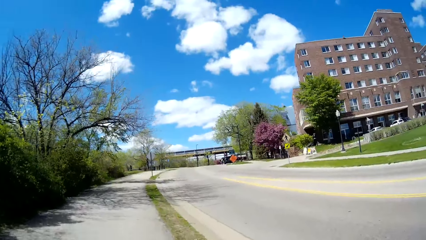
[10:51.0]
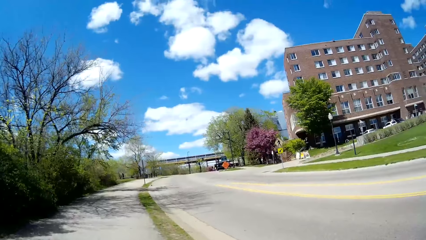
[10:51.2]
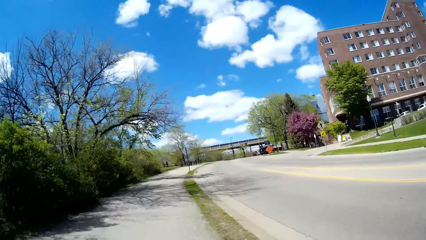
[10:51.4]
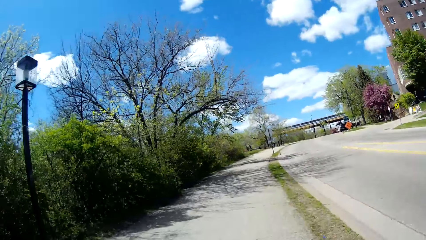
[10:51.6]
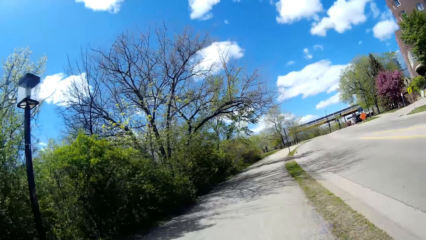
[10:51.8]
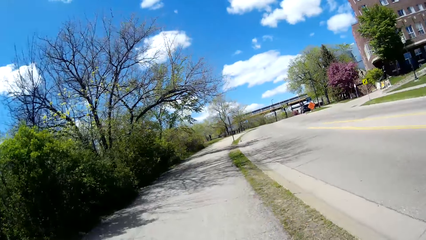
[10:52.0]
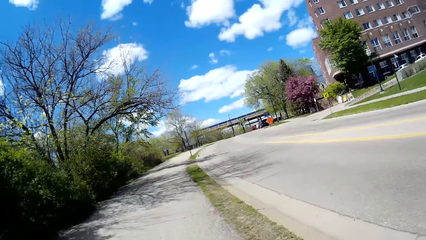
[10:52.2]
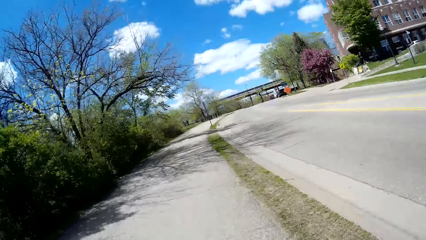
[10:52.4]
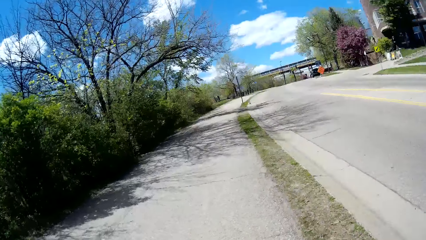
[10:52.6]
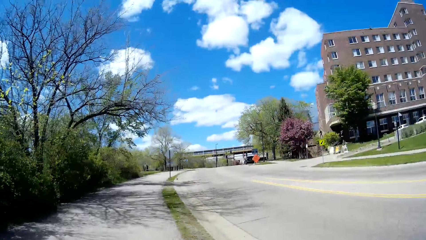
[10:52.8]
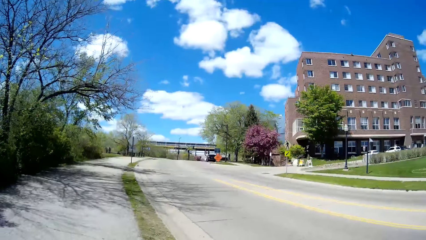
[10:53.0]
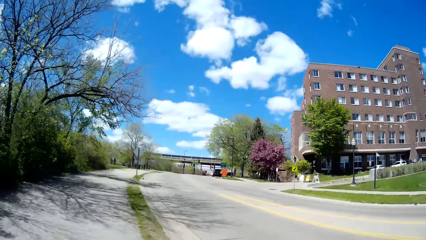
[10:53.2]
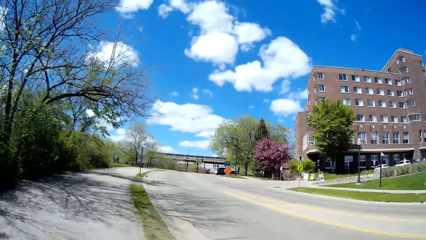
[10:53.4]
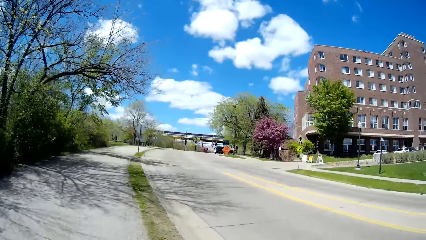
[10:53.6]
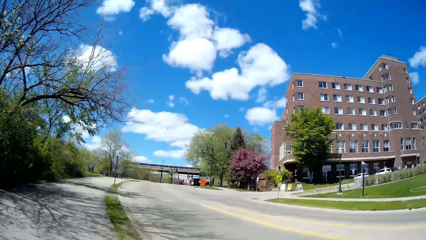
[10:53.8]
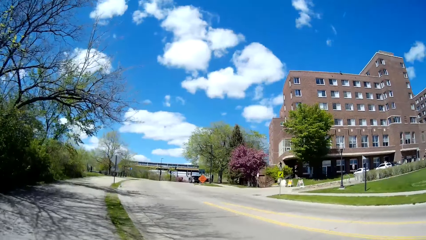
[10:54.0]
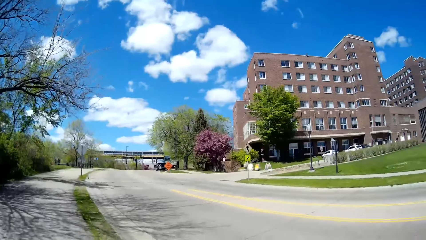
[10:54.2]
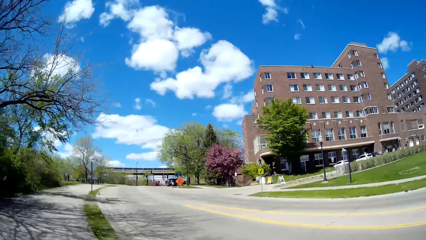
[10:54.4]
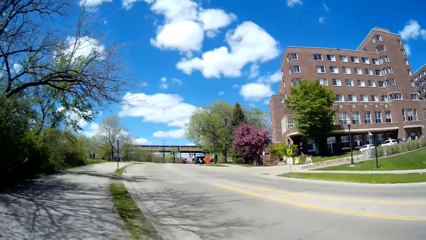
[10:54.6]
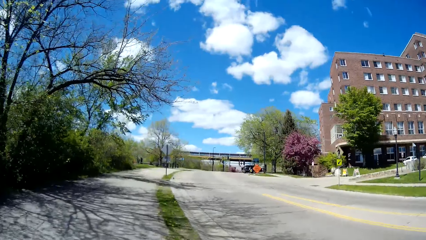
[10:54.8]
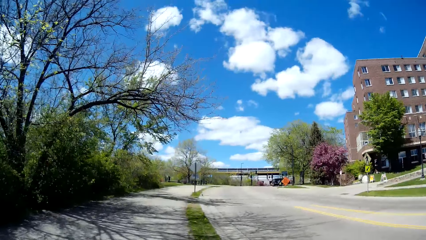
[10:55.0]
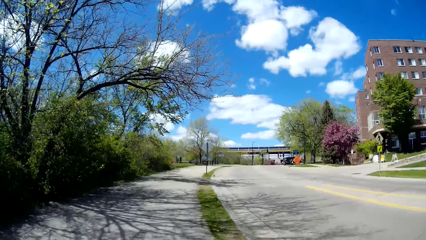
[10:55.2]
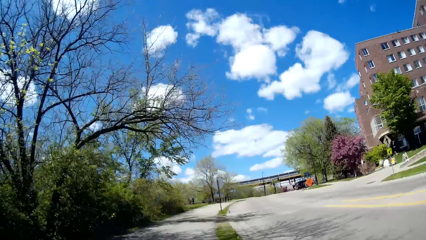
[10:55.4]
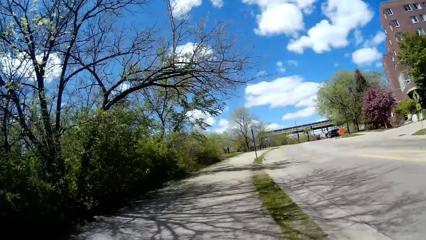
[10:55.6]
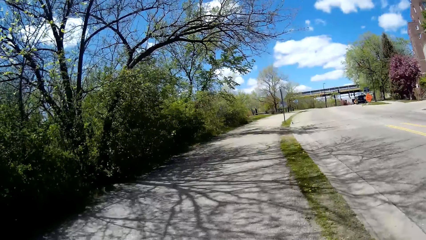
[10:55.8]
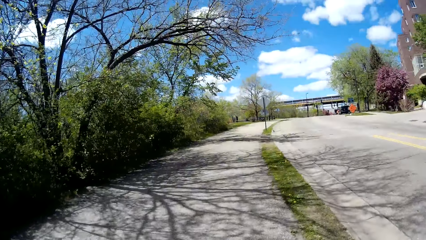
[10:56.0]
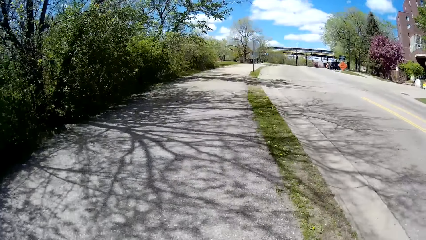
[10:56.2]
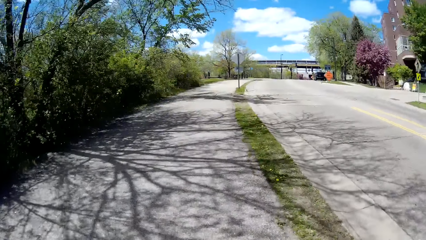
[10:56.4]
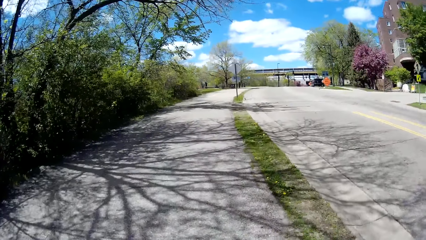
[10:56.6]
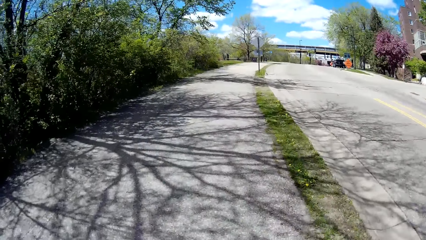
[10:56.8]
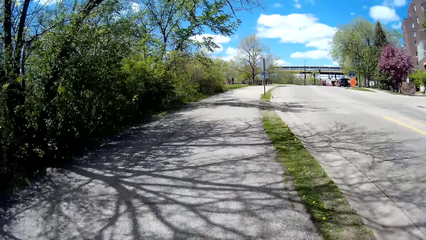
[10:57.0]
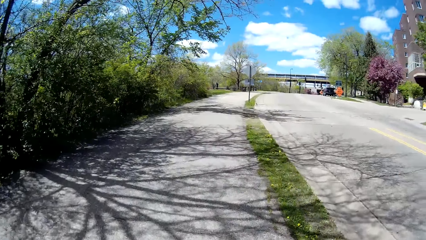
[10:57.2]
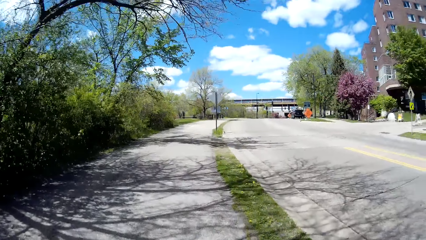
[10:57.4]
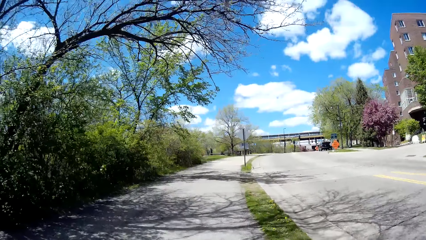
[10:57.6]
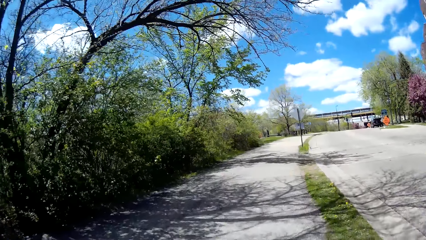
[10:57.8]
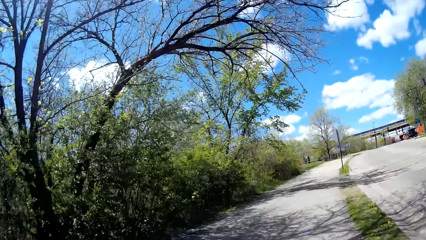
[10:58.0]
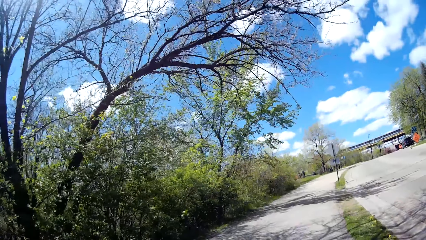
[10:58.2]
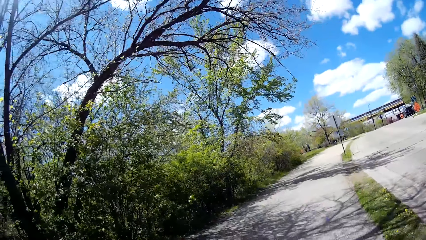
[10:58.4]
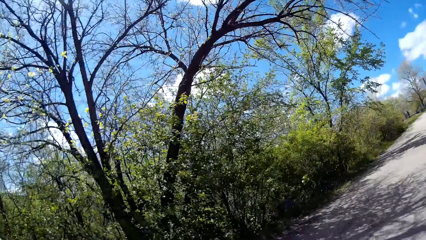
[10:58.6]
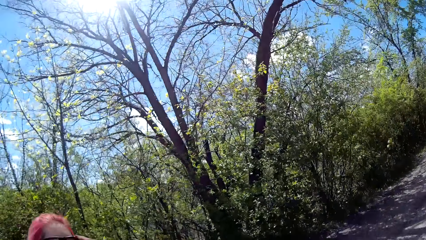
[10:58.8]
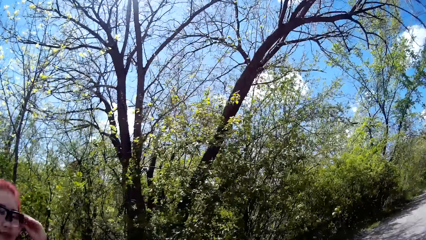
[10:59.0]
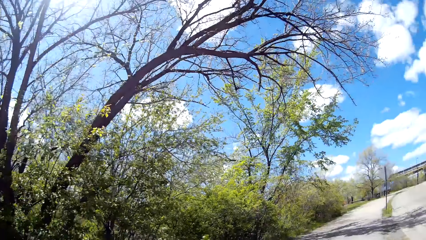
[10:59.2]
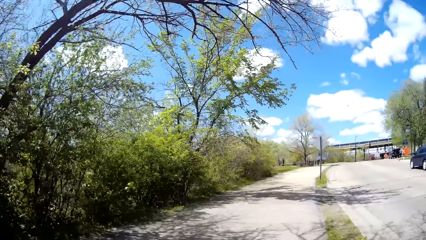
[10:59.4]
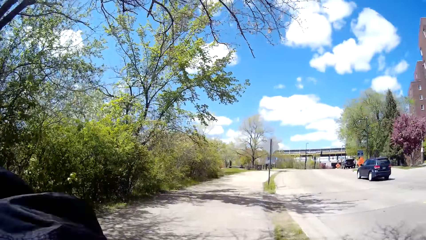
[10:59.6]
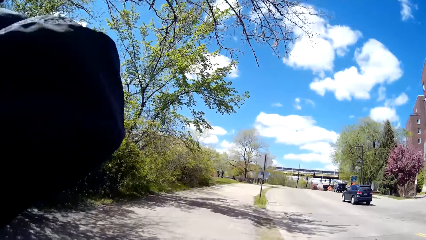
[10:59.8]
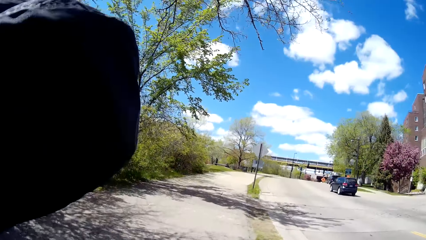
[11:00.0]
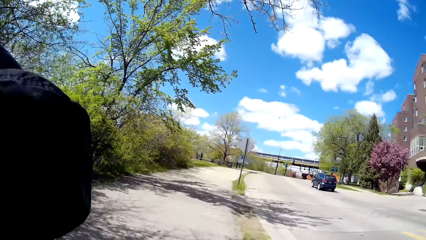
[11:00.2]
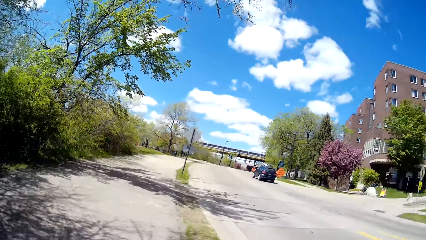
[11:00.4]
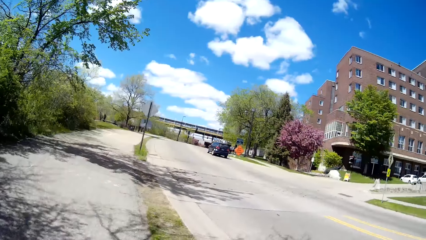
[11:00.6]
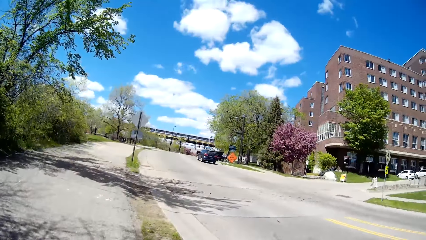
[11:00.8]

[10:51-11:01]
The camera wearer interacts with the woman along the sidewalk. The woman interacts with the camera wearer along the sidewalk. The camera wearer talks to the woman and walks around on the road.
